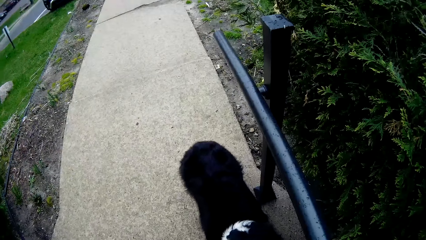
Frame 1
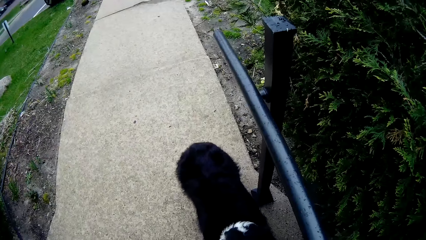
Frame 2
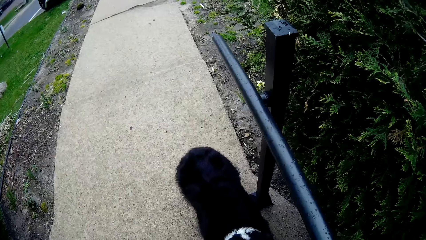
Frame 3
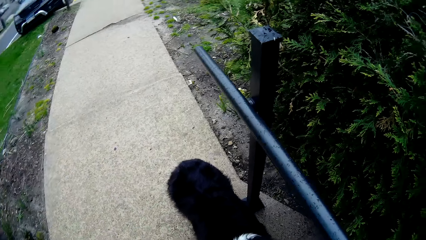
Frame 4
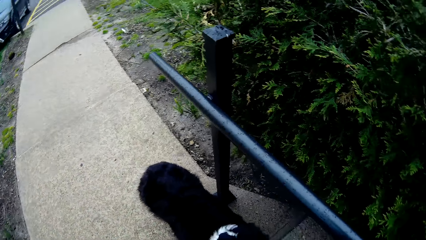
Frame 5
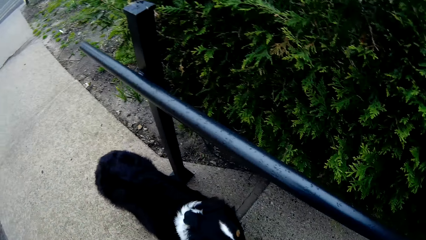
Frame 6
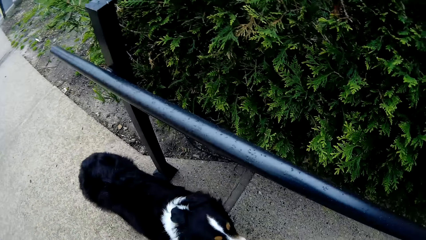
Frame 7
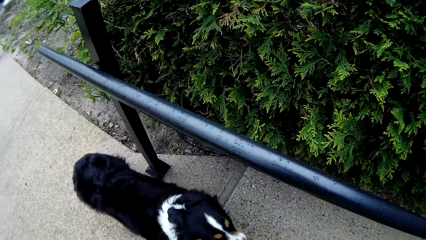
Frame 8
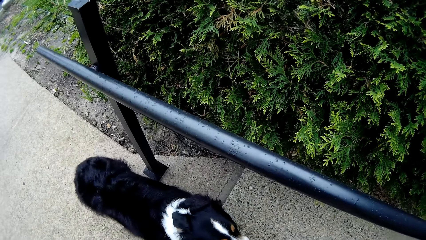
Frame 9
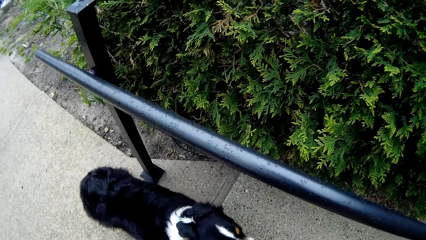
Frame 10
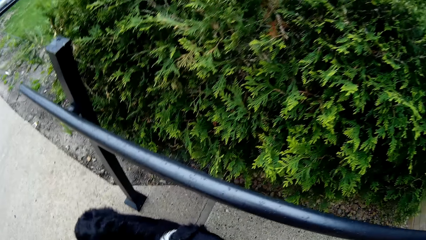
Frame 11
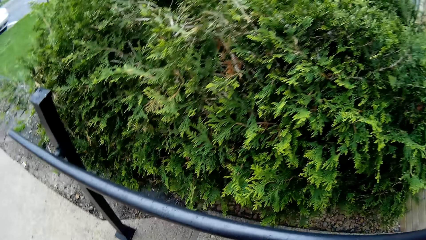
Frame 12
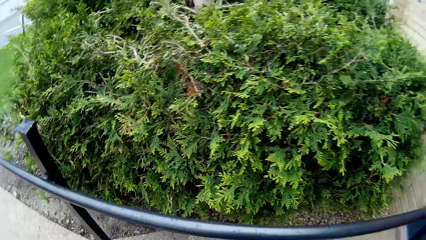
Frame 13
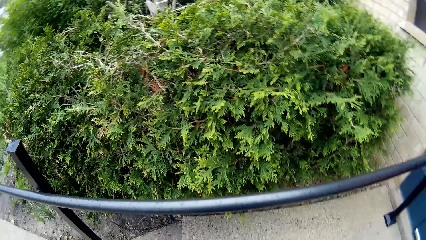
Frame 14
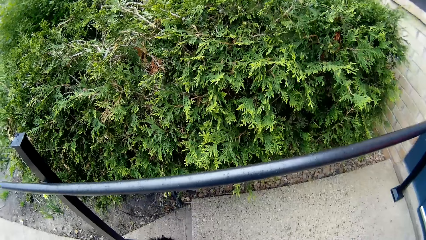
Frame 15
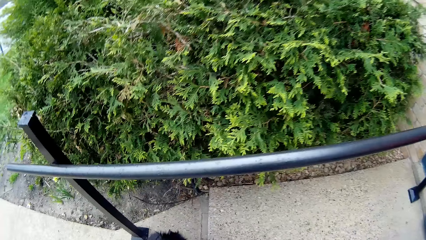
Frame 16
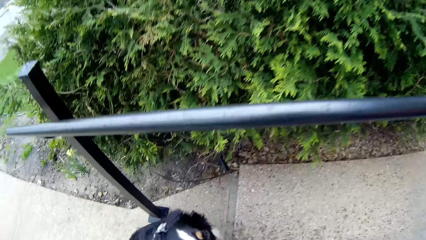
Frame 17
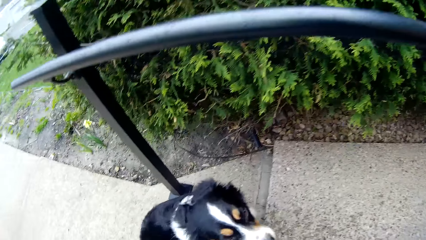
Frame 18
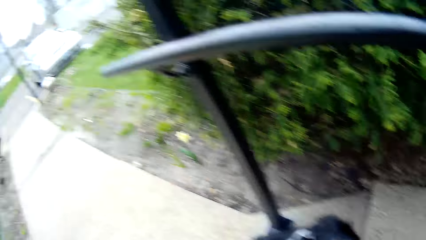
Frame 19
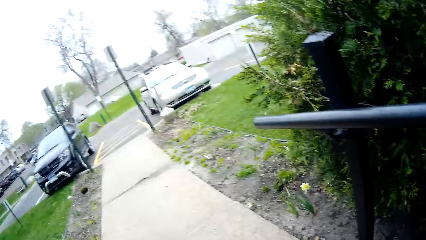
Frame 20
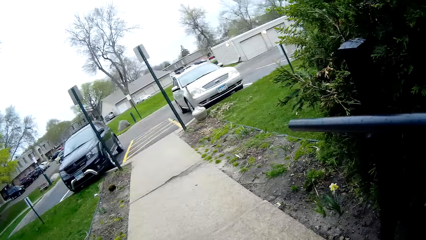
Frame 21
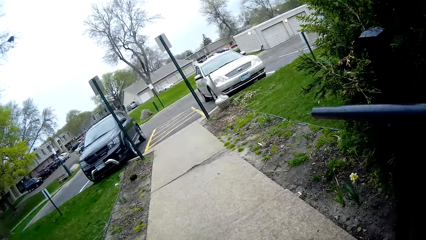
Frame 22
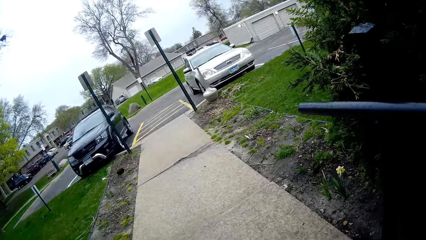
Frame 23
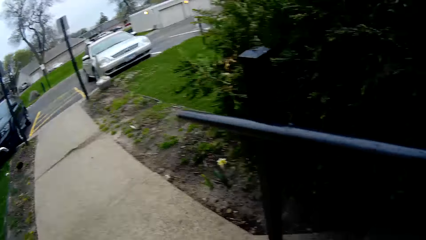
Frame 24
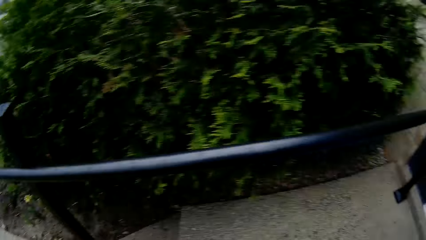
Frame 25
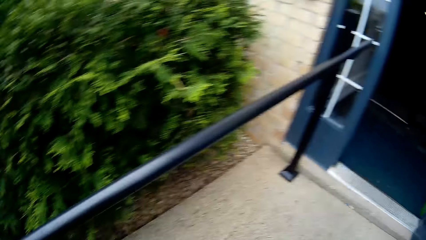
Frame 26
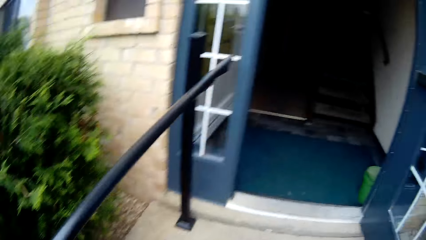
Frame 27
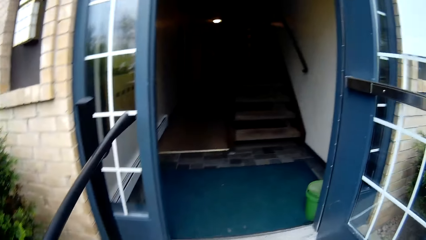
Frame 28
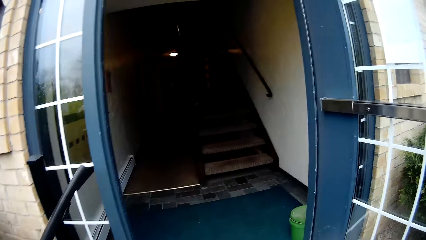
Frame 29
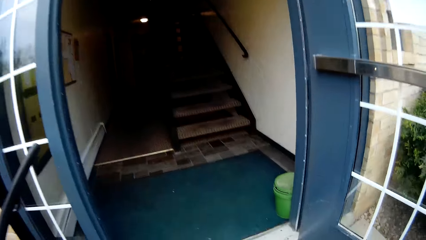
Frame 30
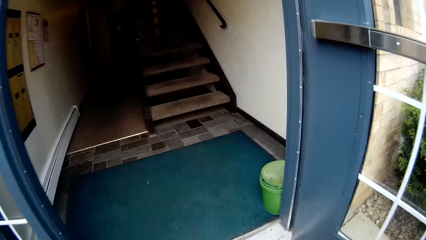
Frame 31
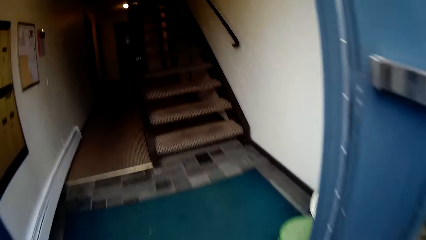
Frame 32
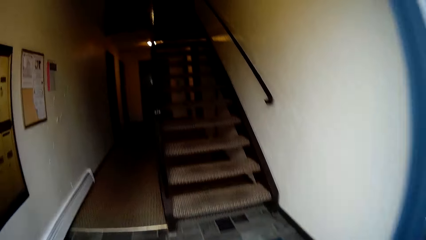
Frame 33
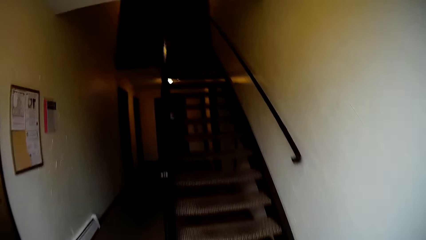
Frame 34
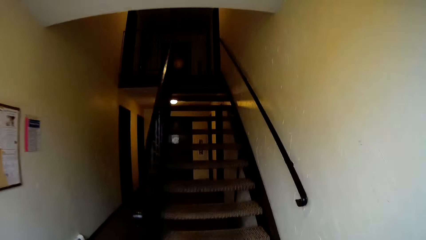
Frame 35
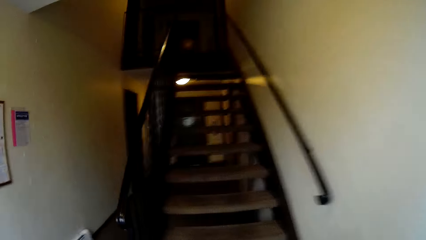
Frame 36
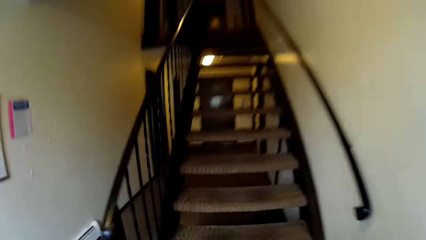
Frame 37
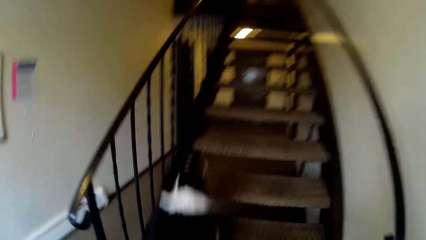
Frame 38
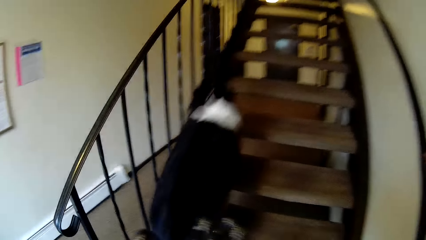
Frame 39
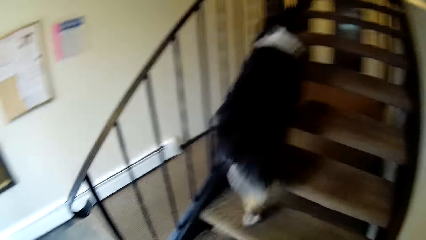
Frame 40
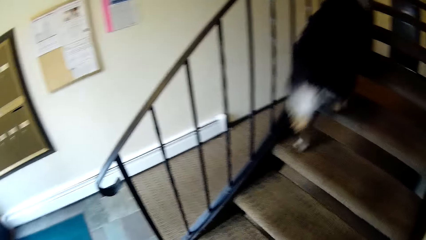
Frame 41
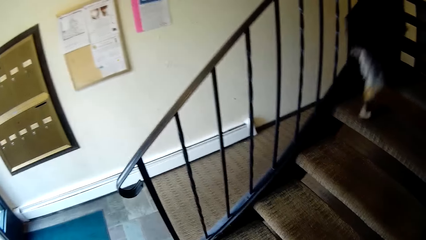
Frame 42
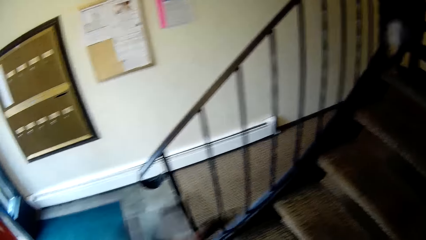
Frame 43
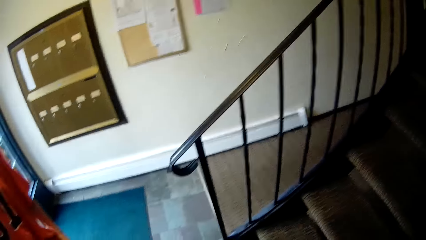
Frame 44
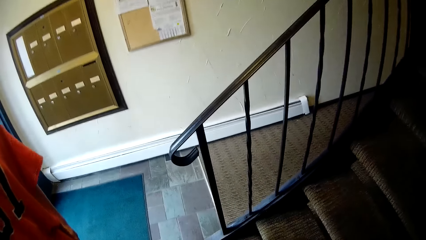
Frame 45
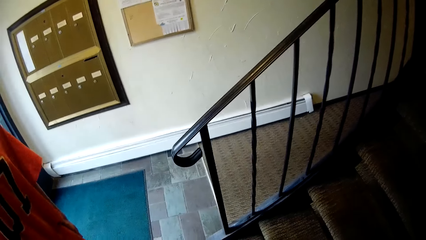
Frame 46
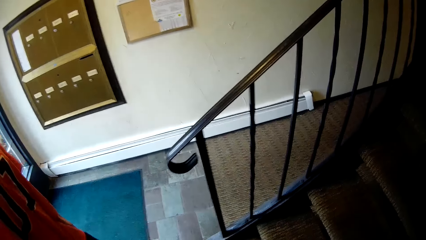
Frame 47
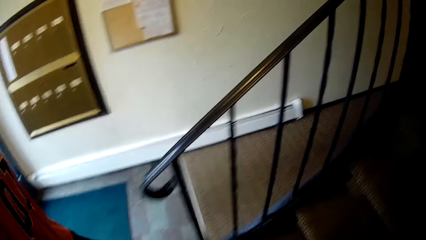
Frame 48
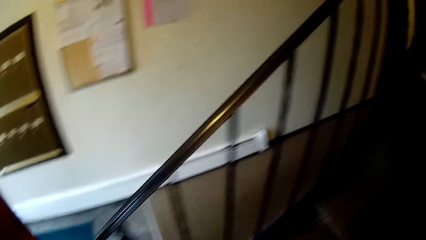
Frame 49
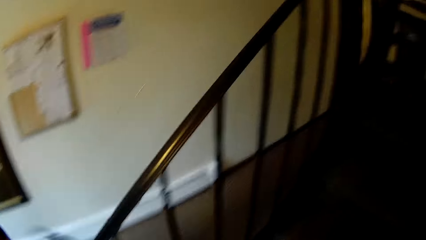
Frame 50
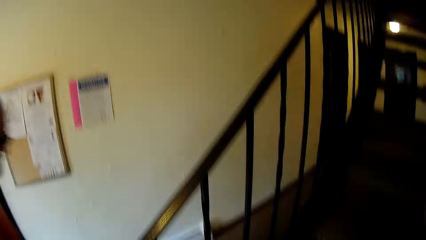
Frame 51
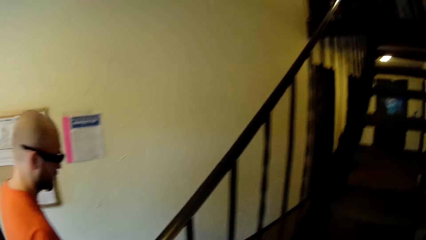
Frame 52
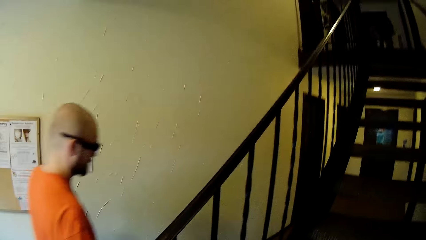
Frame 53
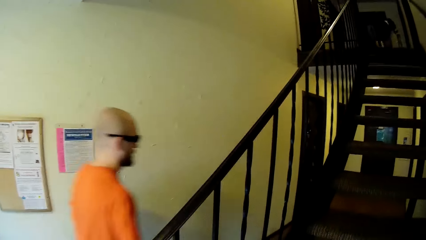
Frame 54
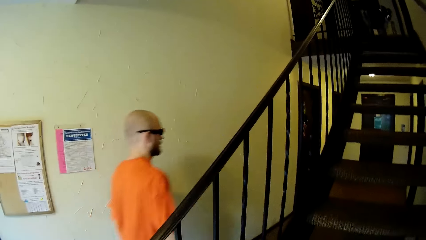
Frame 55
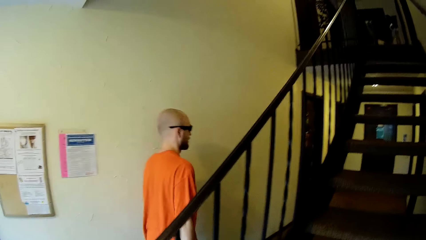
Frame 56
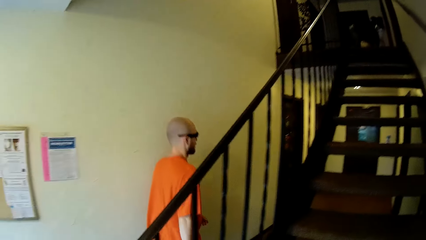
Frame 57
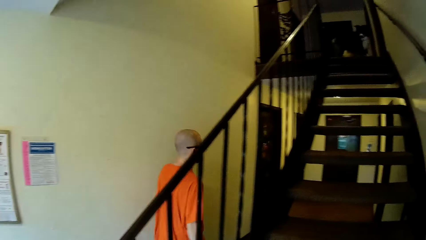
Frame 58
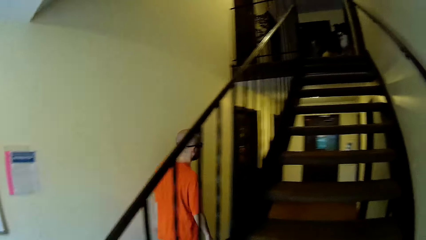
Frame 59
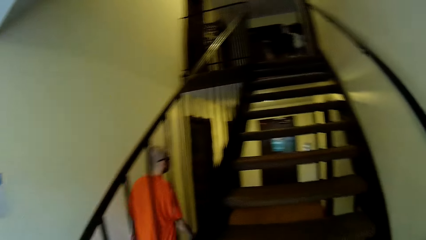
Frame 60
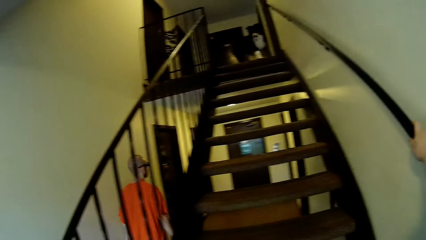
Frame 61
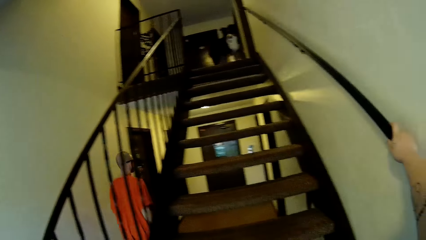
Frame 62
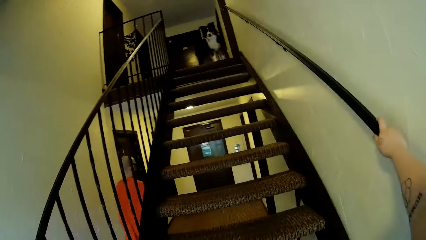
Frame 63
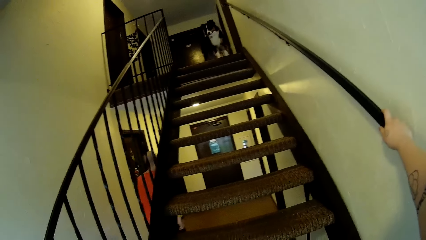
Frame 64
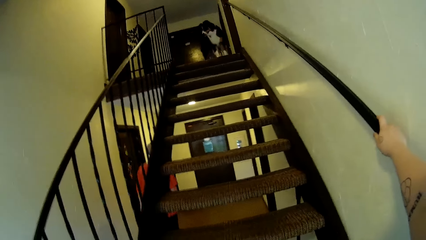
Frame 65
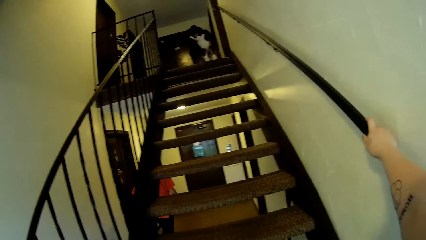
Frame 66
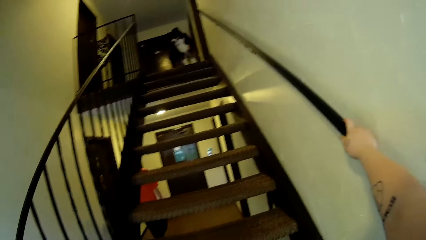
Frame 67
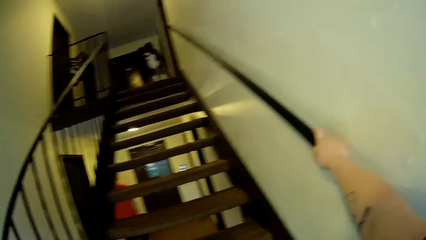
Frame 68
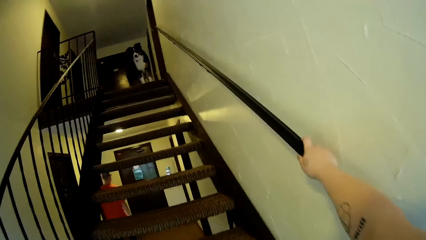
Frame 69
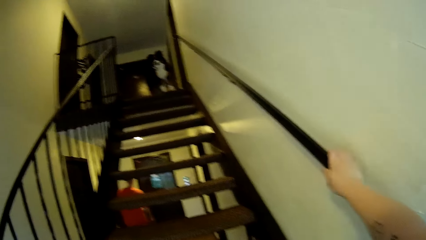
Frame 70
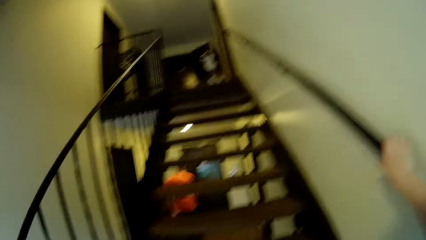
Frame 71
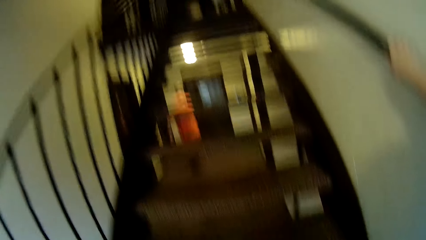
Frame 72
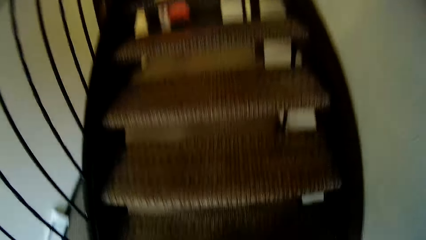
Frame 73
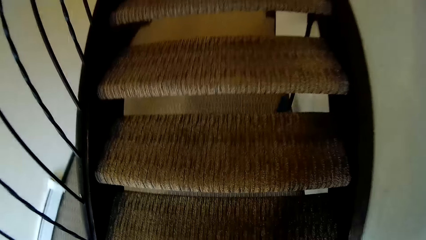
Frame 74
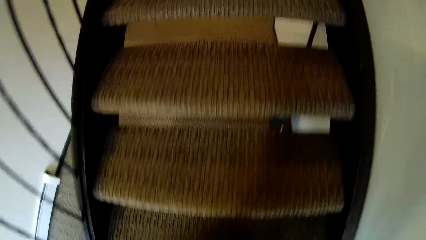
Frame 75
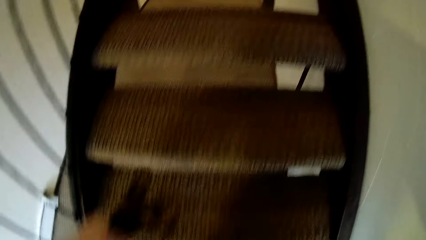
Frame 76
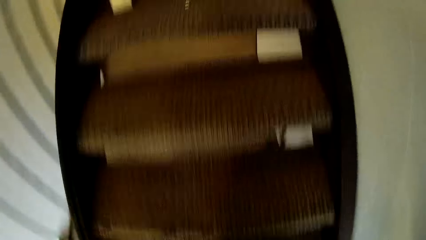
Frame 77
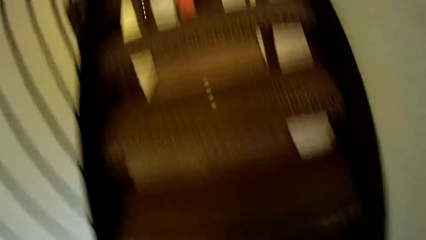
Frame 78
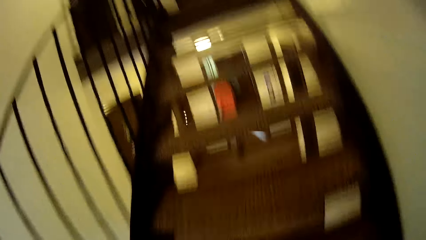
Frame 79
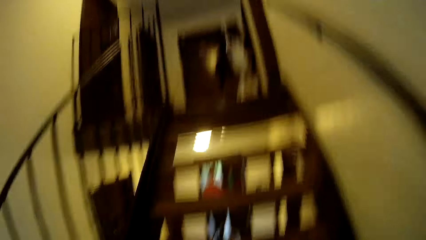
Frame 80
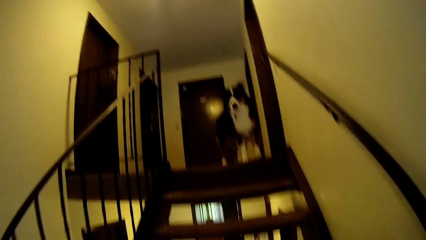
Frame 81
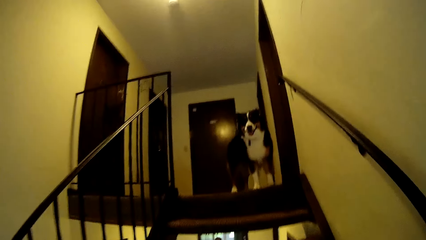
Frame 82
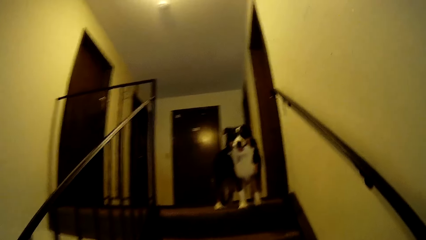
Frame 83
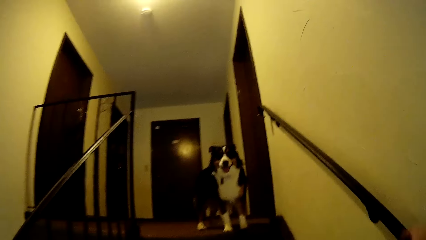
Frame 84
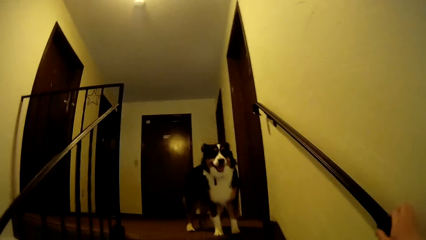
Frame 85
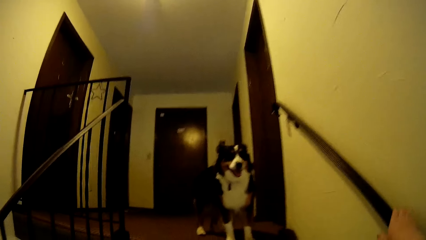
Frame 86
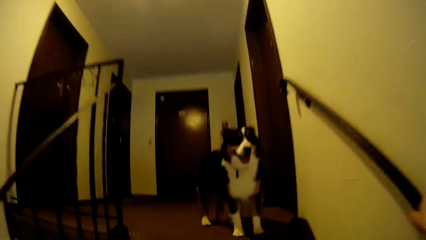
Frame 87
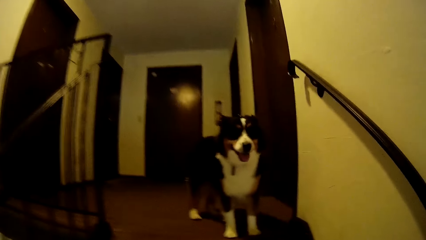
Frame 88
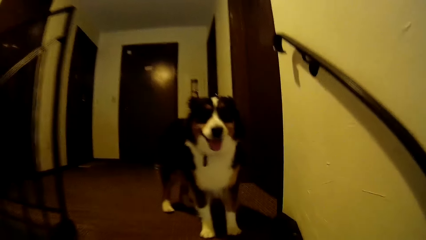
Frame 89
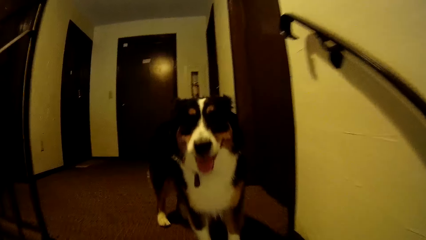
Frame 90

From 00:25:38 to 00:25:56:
The camera wearer looks around. They enter a building or house from the roadside. A dog climbs up the stairs. The camera wearer walks after the dog upstairs. A man walks in the house. The camera wearer climbs up the stairs.
